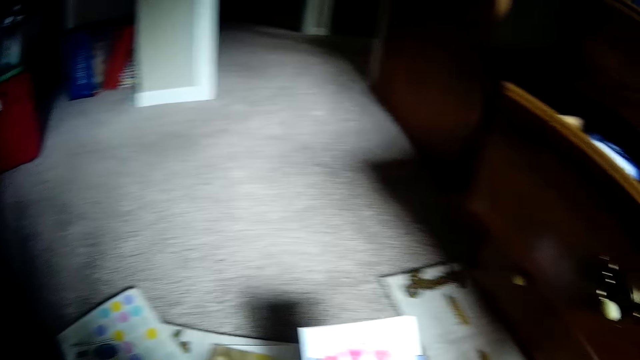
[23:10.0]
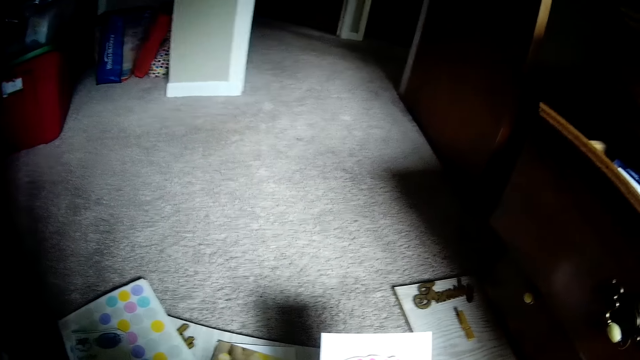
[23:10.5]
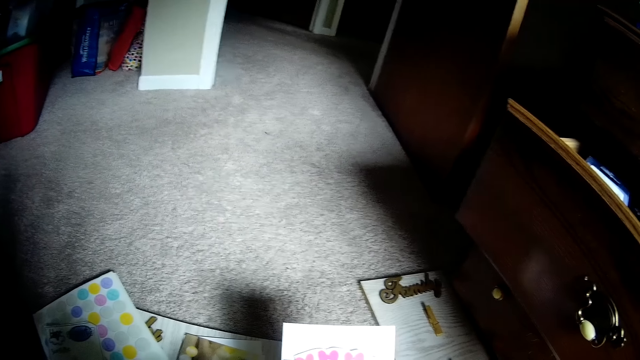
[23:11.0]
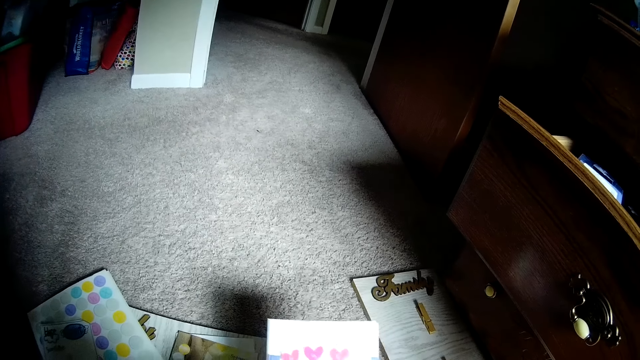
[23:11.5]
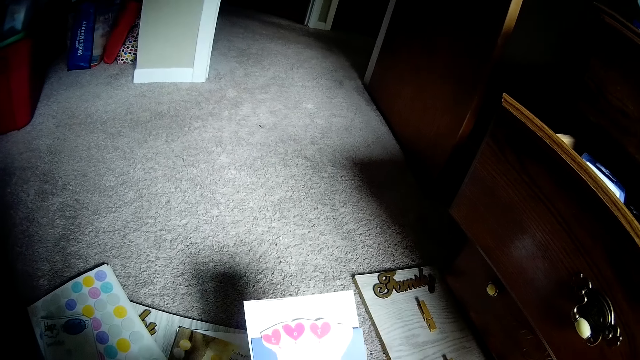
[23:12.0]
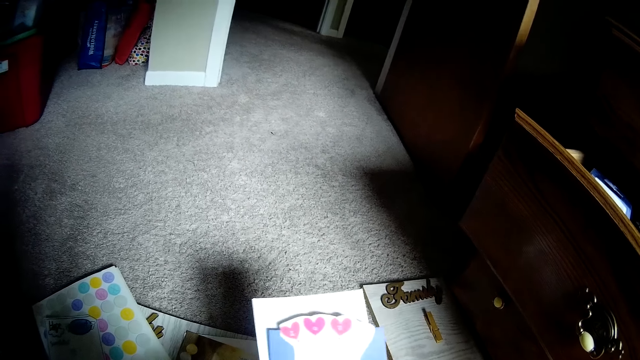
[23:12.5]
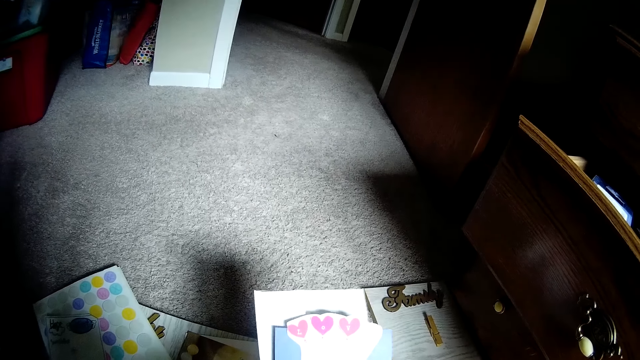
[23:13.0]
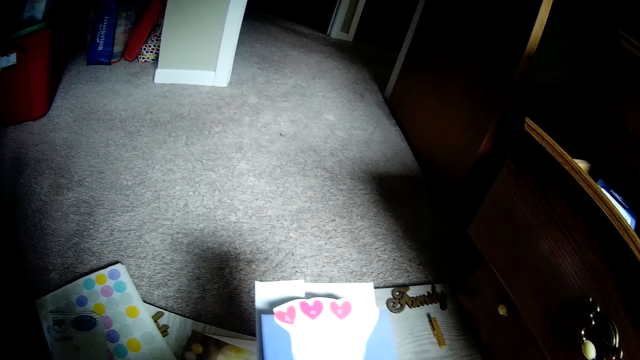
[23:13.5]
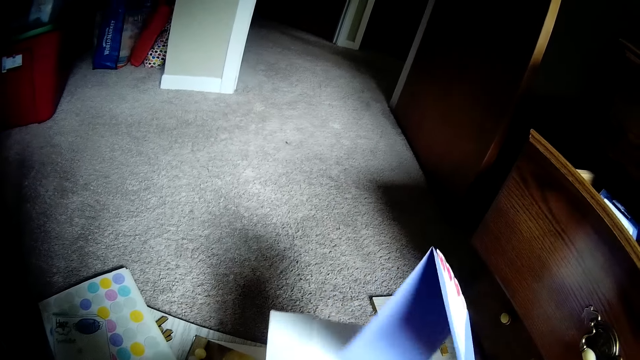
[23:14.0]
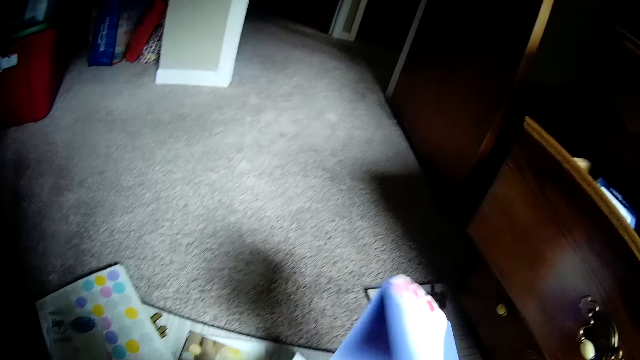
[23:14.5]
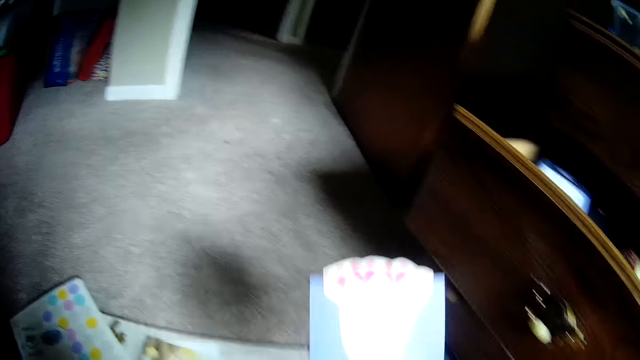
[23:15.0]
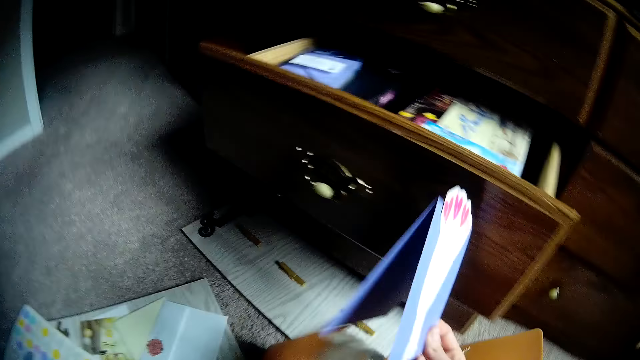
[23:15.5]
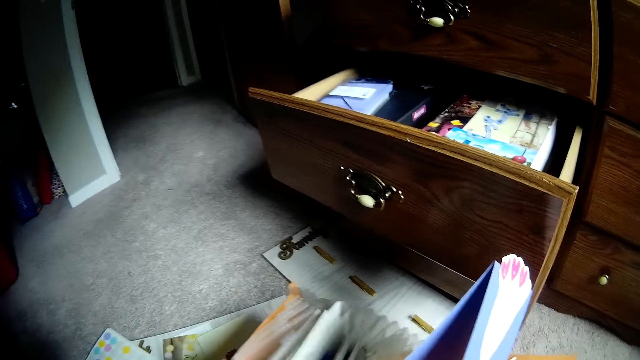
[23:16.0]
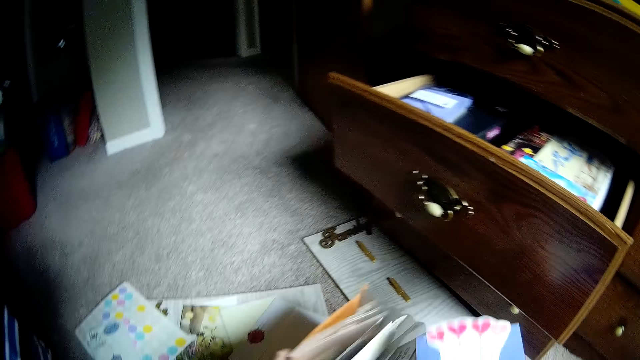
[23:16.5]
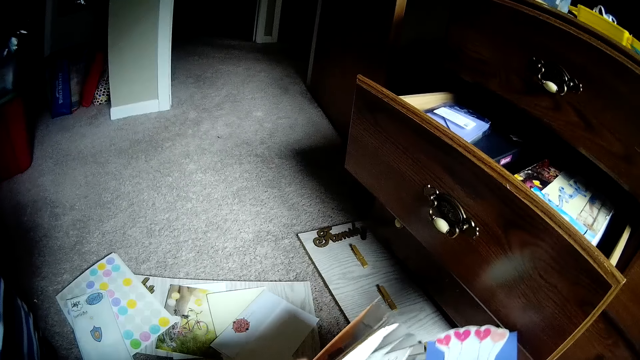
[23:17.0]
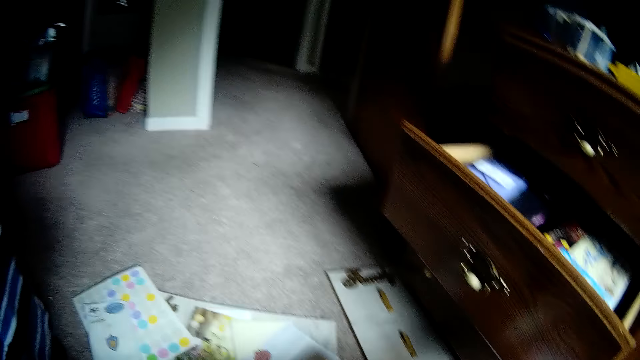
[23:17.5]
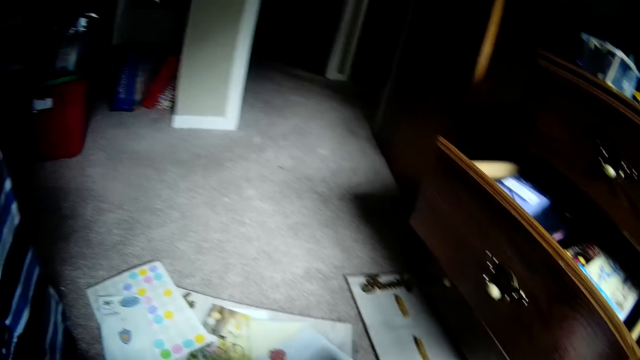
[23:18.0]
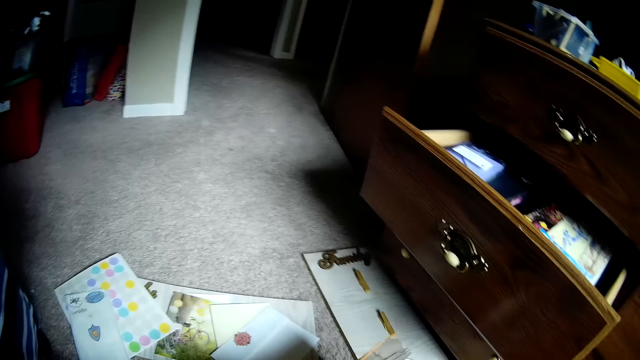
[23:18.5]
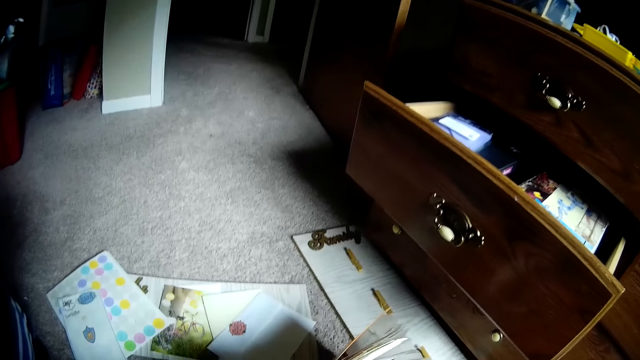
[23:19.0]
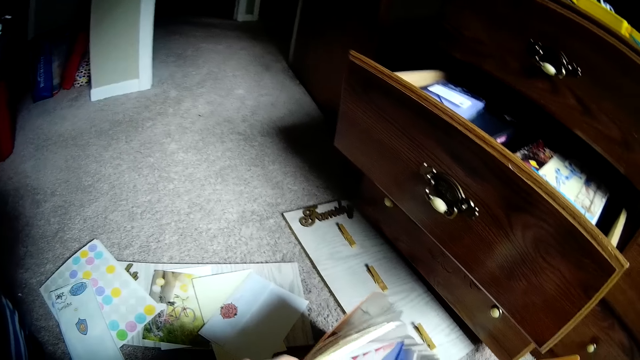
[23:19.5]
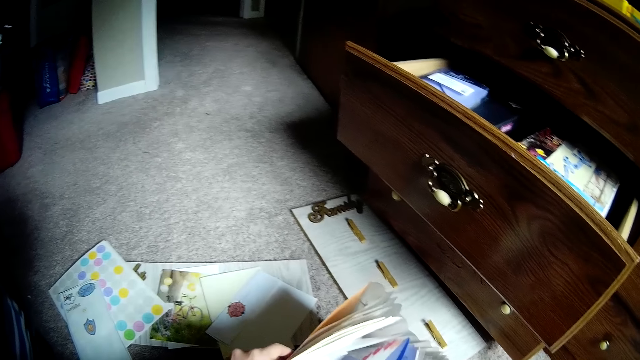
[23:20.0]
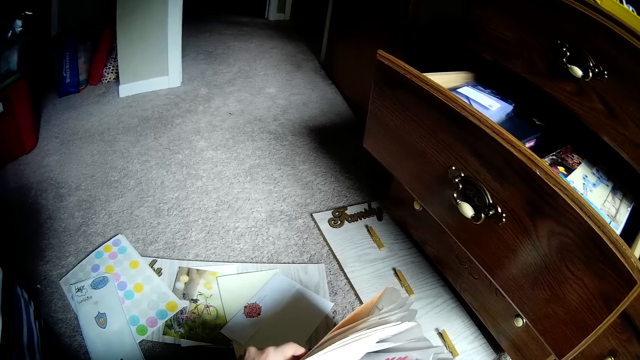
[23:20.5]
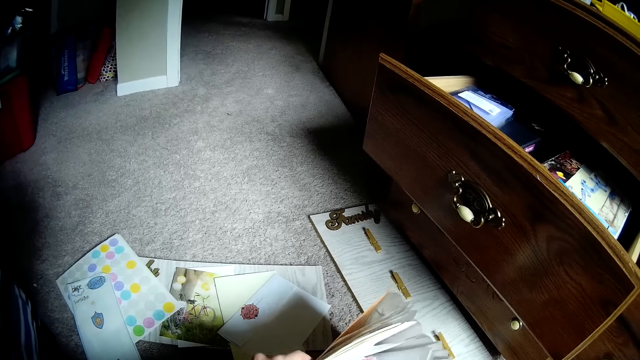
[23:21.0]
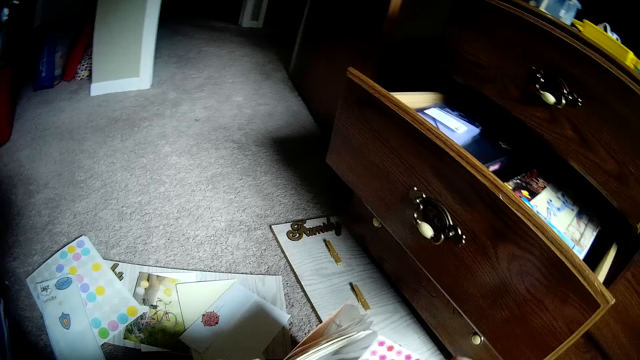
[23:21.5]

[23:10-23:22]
The camera wearer looks at the sticker paper. They put the blue paper into the file folder bag. They look at the sticker paper in the bag.

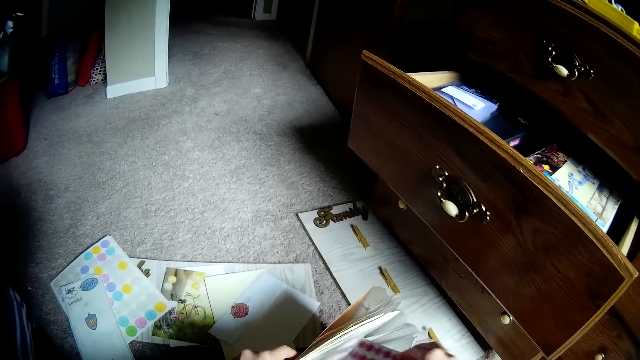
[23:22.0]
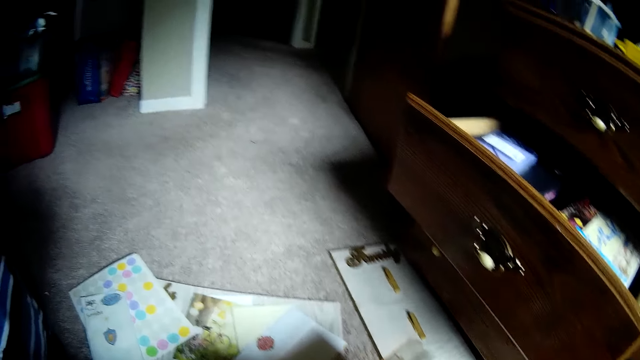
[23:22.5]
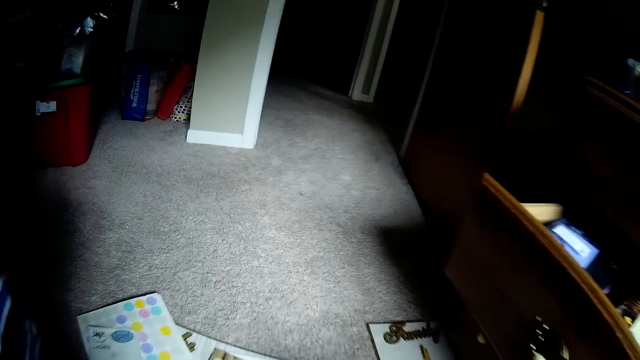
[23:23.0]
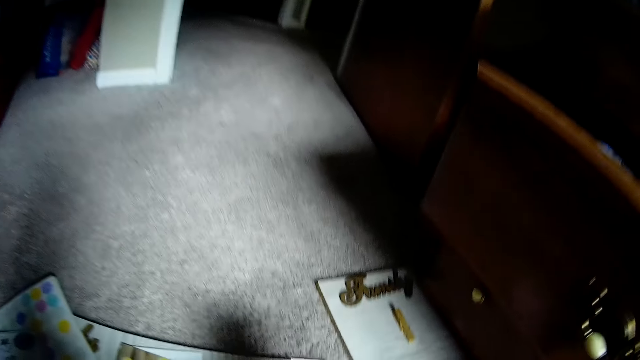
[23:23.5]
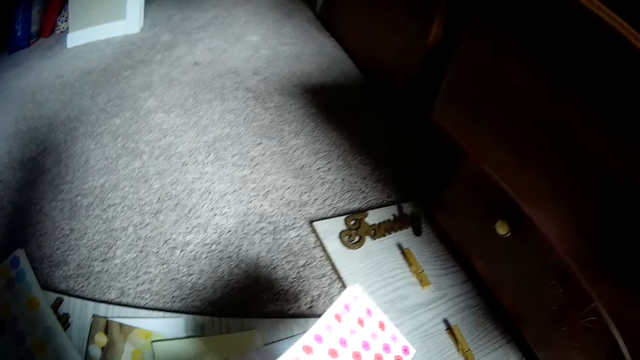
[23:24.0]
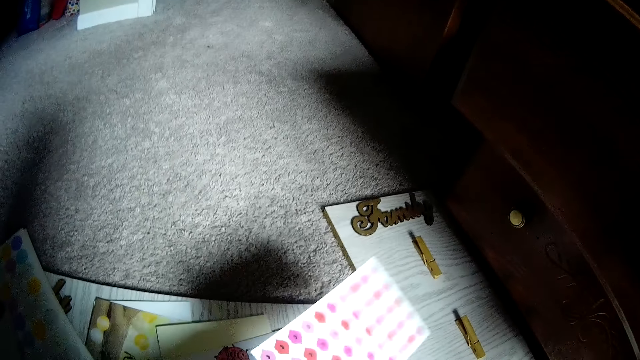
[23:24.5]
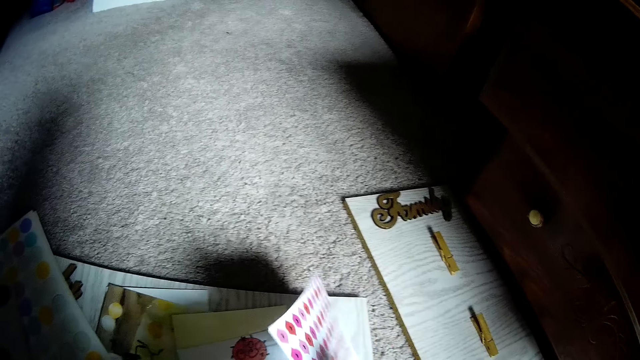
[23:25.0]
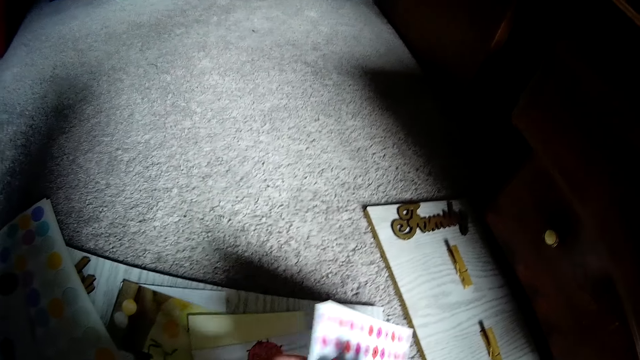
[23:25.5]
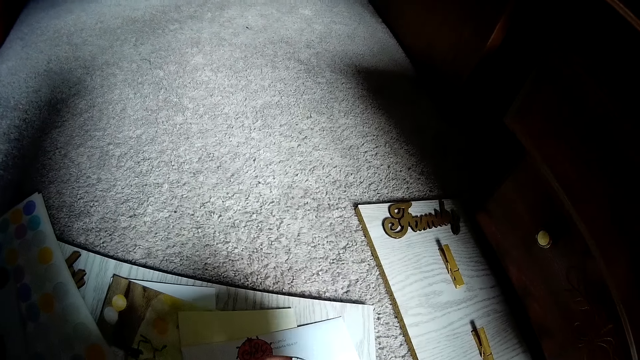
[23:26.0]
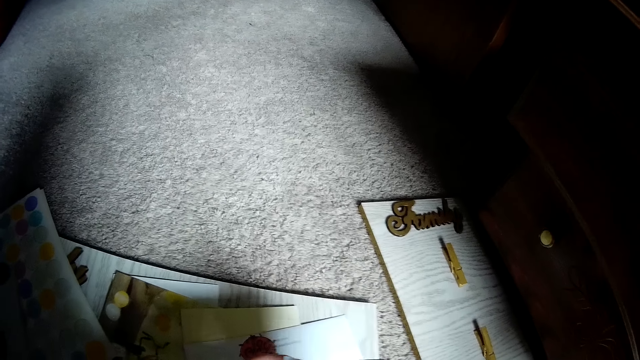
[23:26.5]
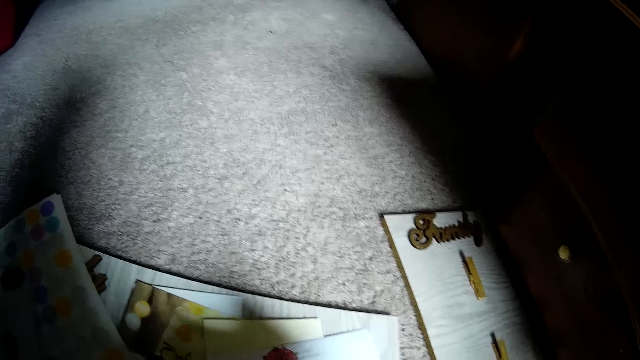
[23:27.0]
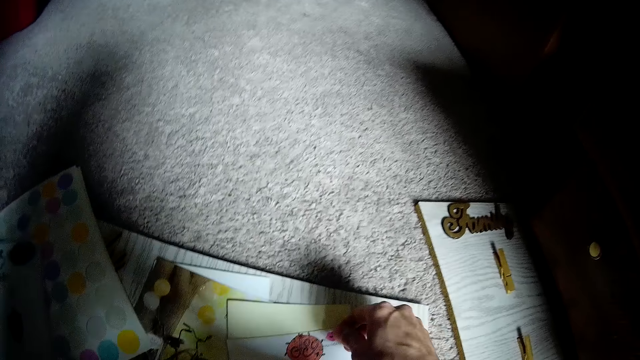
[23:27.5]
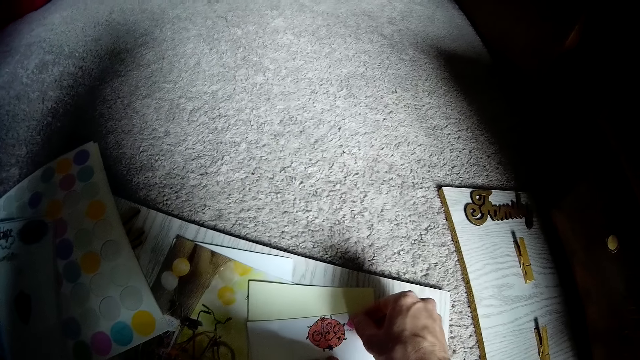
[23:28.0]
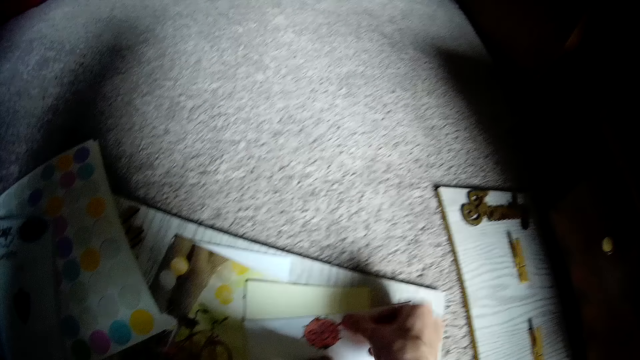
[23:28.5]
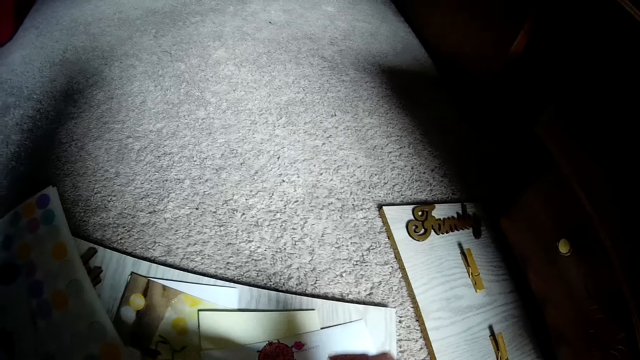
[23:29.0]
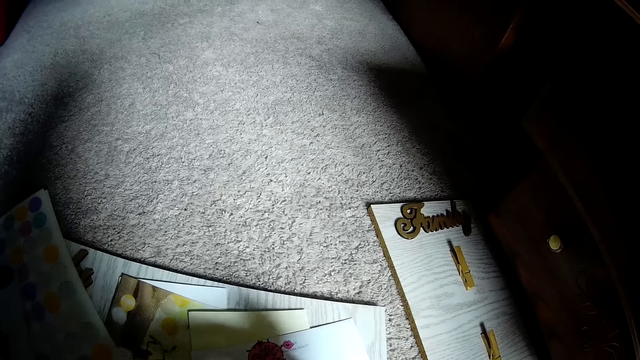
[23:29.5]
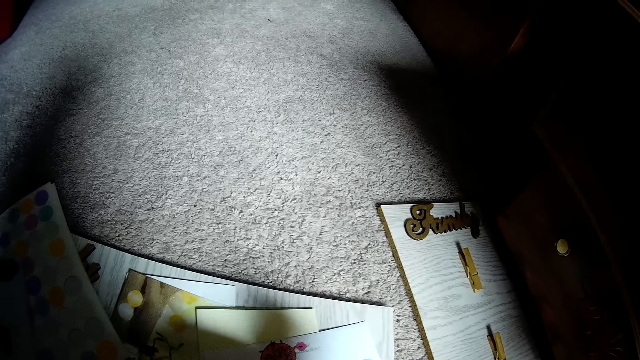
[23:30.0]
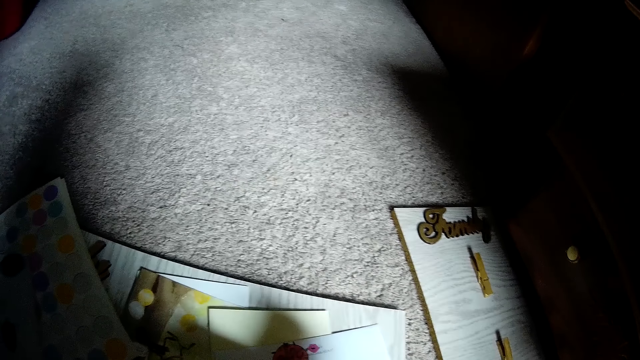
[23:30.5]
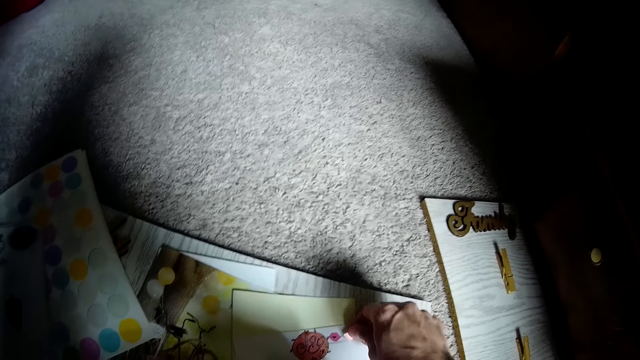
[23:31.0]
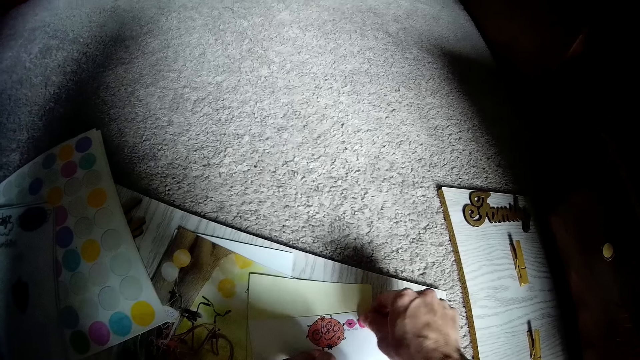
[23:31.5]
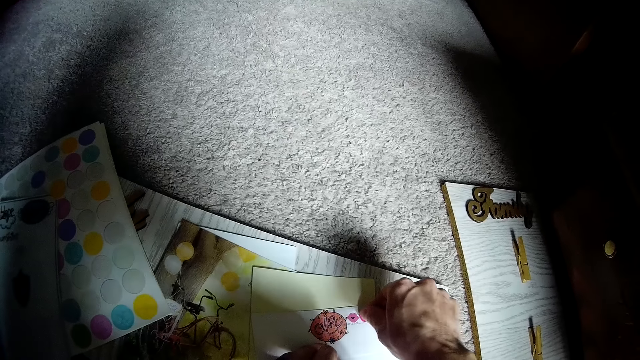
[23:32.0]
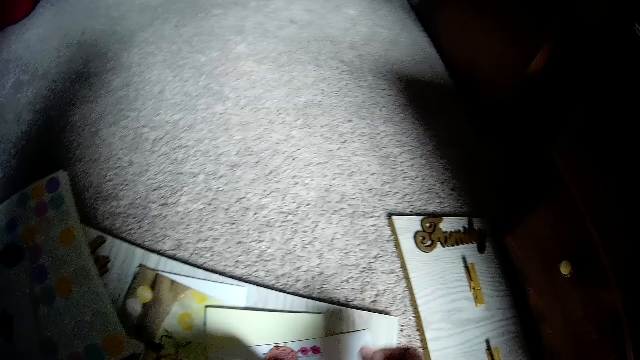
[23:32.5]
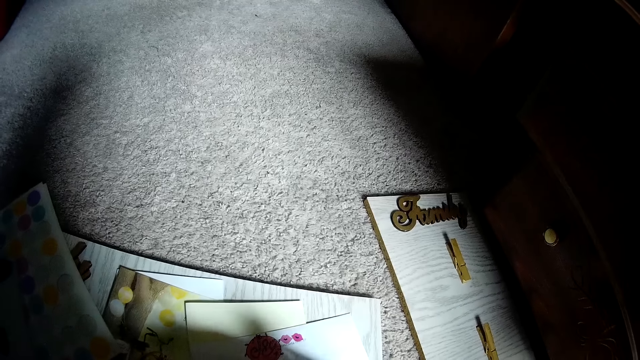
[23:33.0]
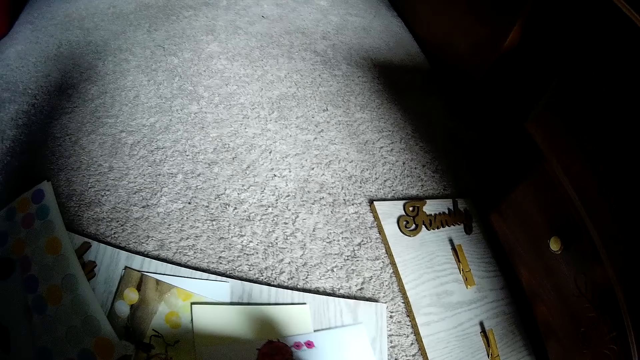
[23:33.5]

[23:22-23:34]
The camera wearer removes a sticker from a sticker paper. She looks at the sticker paper. She sticks the sticker on the paper with her right hand. She sticks another sticker on the paper with her right hand.
